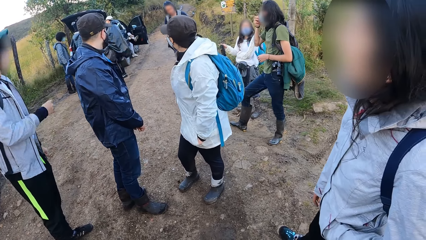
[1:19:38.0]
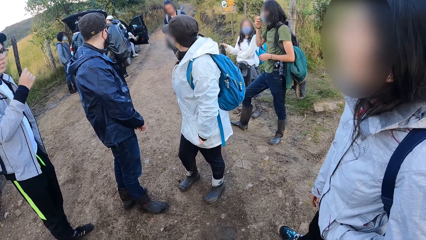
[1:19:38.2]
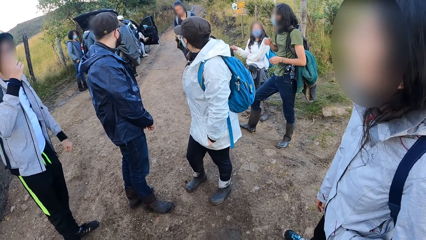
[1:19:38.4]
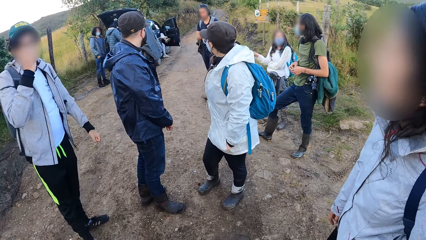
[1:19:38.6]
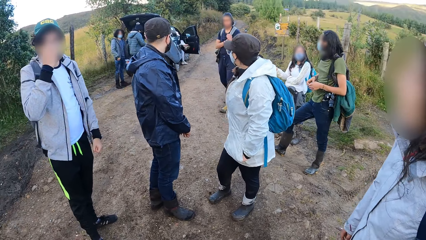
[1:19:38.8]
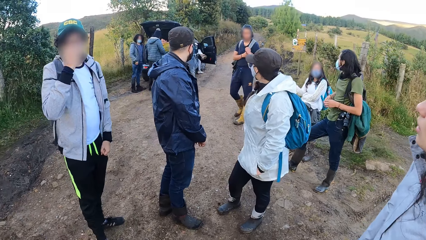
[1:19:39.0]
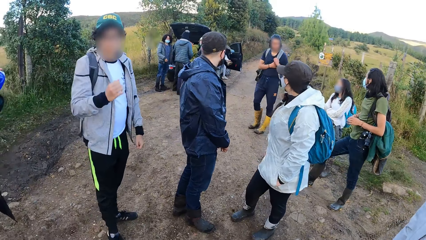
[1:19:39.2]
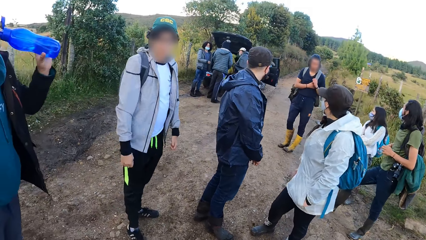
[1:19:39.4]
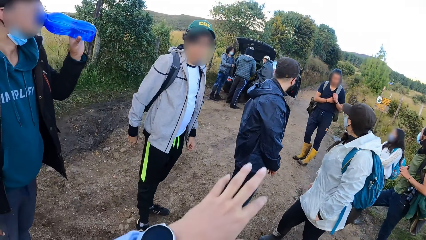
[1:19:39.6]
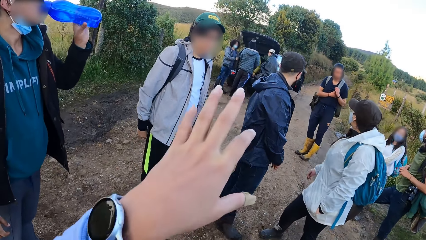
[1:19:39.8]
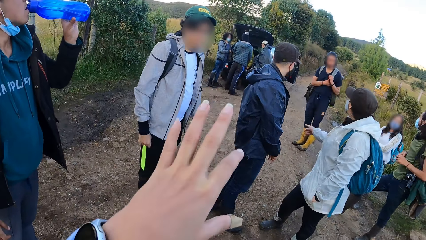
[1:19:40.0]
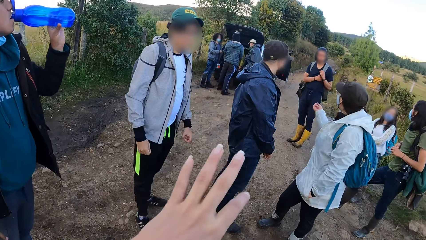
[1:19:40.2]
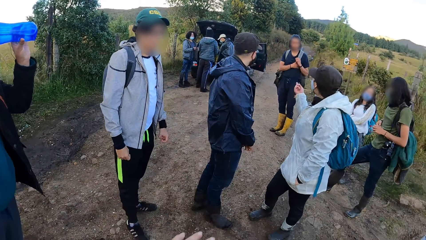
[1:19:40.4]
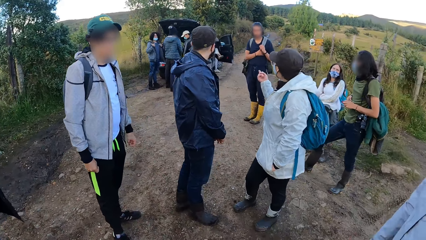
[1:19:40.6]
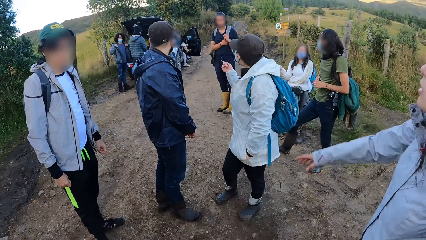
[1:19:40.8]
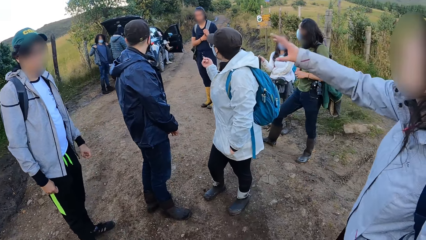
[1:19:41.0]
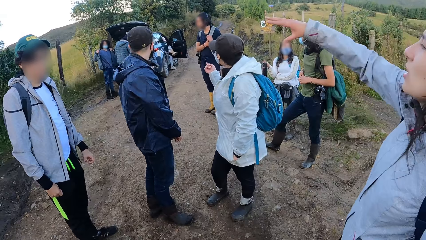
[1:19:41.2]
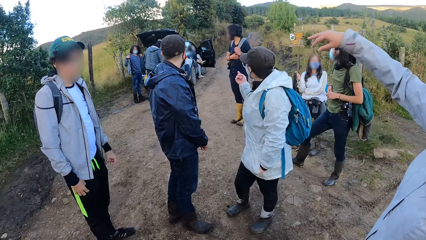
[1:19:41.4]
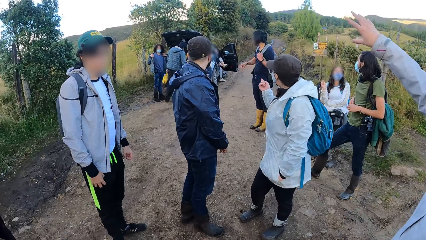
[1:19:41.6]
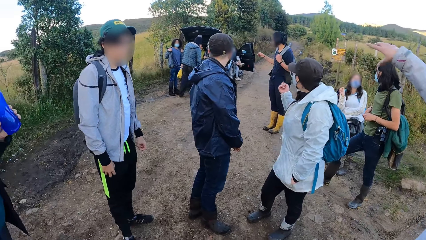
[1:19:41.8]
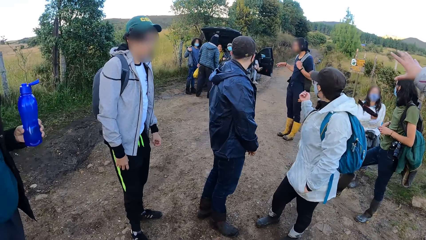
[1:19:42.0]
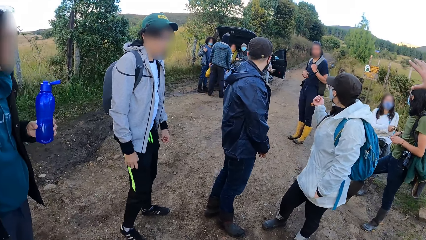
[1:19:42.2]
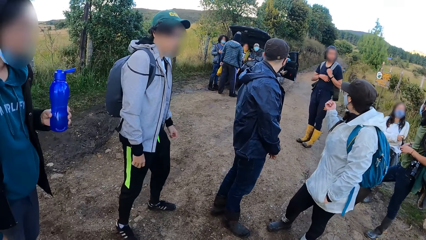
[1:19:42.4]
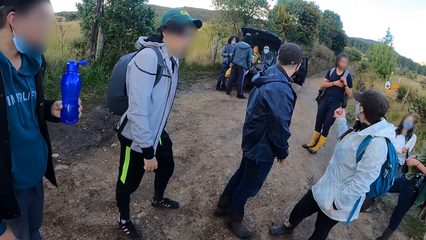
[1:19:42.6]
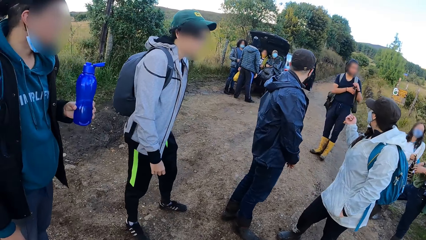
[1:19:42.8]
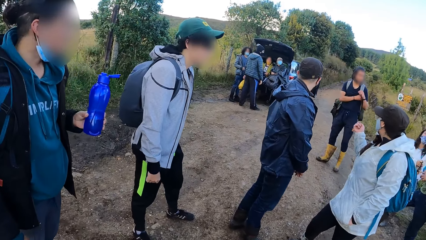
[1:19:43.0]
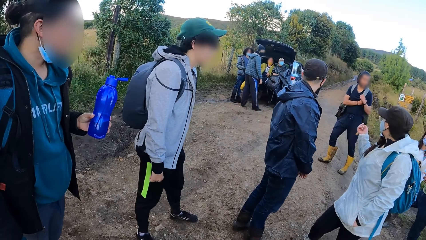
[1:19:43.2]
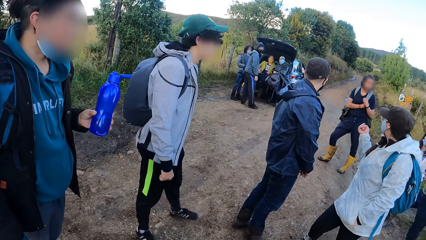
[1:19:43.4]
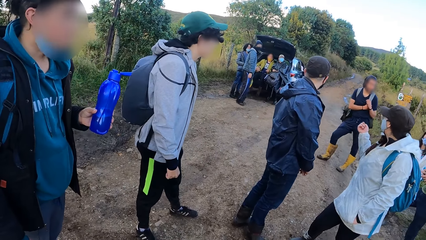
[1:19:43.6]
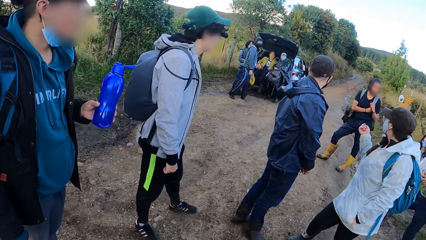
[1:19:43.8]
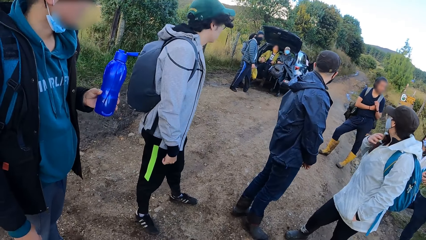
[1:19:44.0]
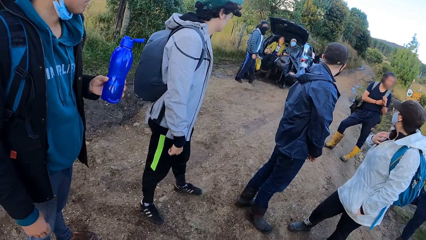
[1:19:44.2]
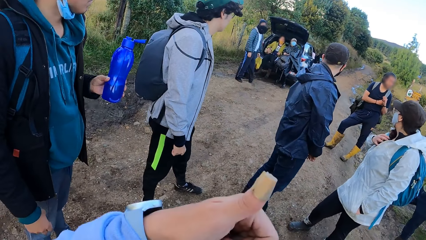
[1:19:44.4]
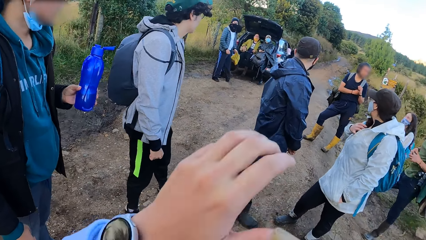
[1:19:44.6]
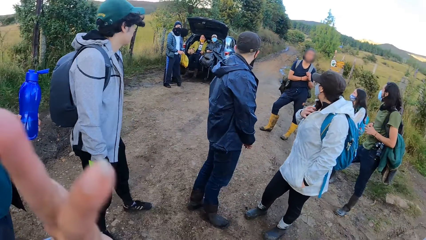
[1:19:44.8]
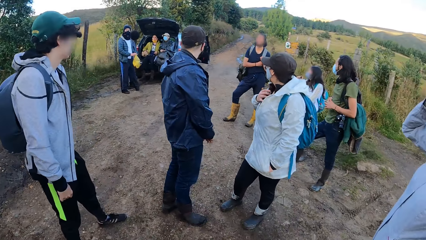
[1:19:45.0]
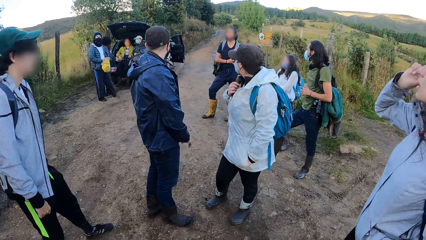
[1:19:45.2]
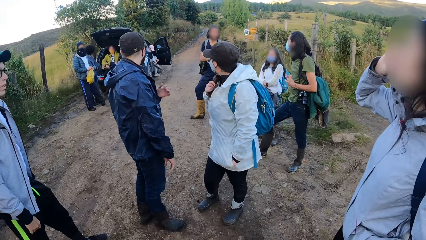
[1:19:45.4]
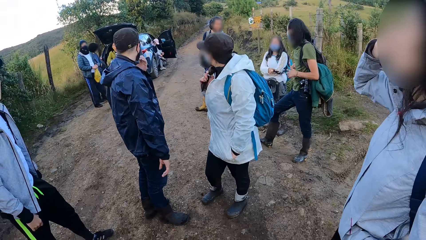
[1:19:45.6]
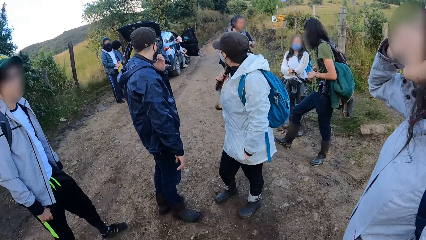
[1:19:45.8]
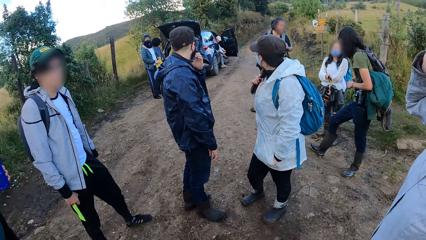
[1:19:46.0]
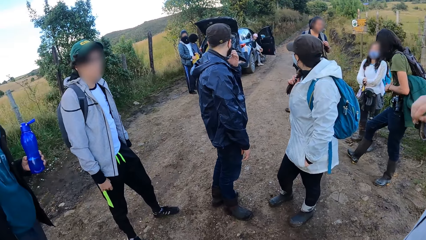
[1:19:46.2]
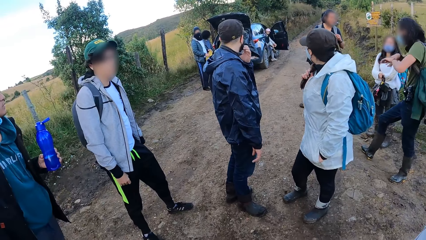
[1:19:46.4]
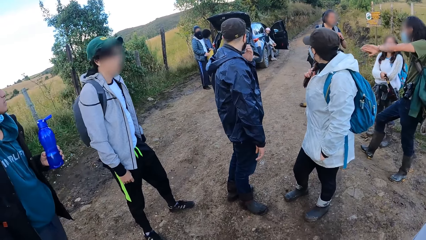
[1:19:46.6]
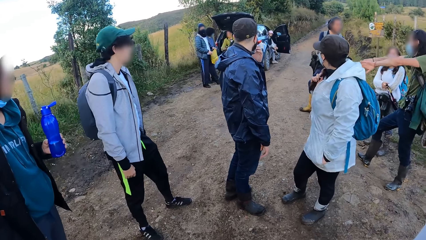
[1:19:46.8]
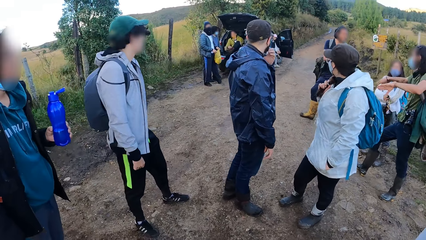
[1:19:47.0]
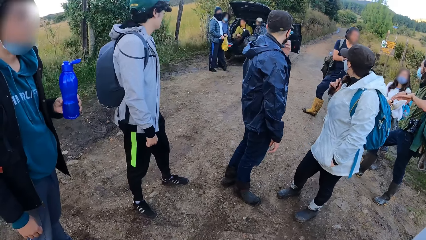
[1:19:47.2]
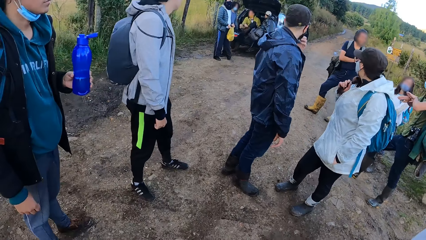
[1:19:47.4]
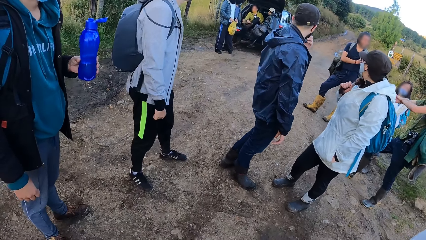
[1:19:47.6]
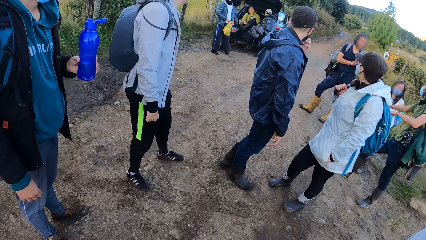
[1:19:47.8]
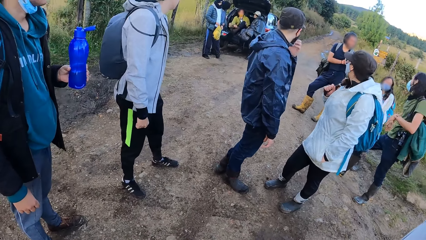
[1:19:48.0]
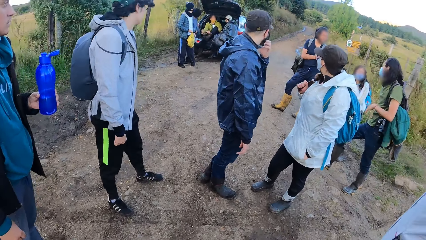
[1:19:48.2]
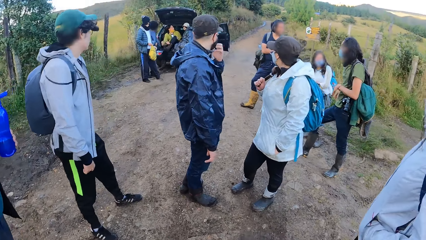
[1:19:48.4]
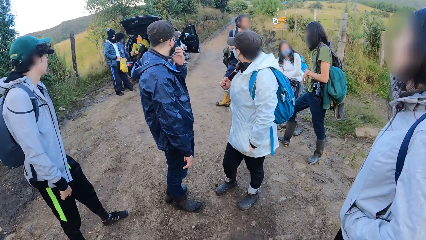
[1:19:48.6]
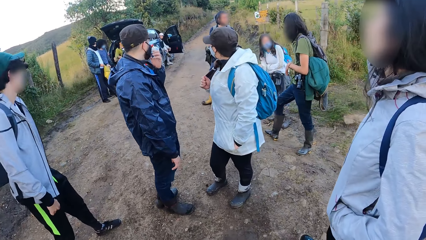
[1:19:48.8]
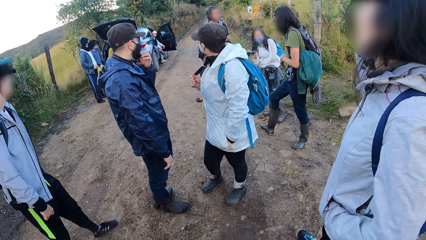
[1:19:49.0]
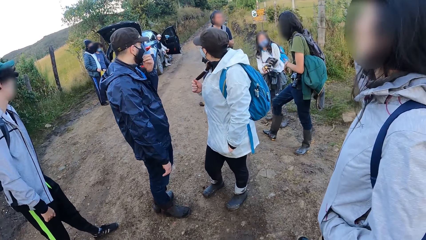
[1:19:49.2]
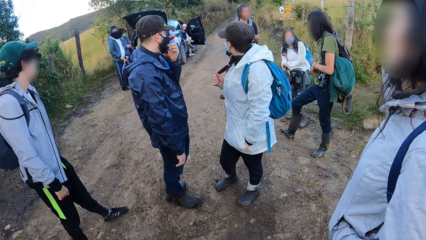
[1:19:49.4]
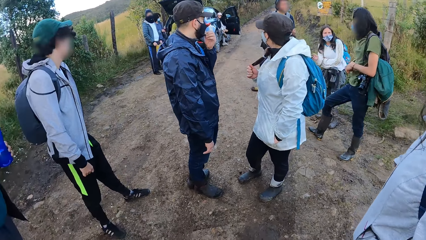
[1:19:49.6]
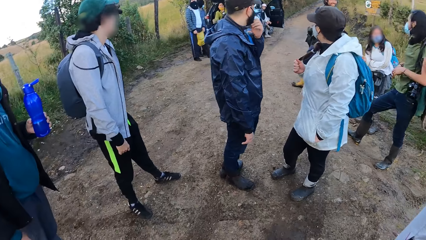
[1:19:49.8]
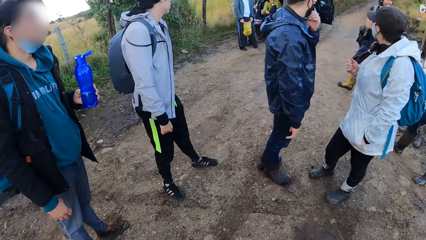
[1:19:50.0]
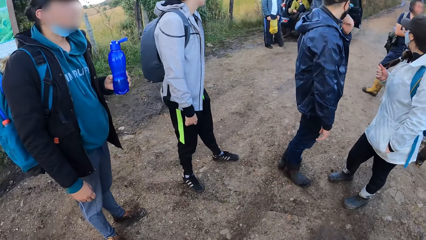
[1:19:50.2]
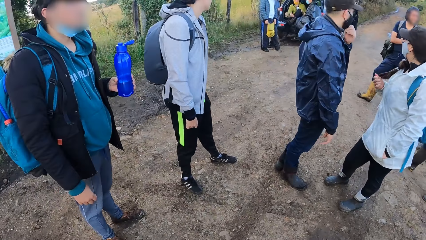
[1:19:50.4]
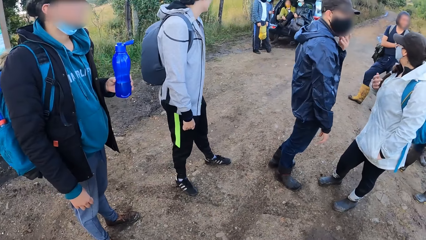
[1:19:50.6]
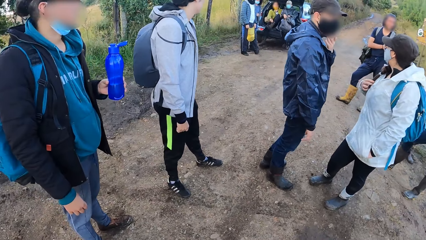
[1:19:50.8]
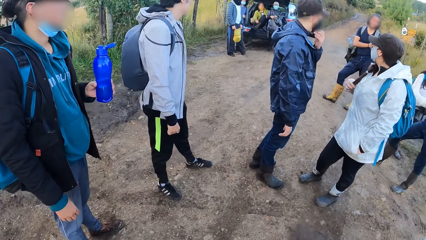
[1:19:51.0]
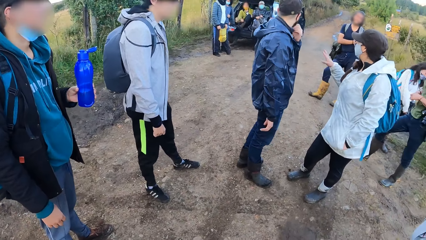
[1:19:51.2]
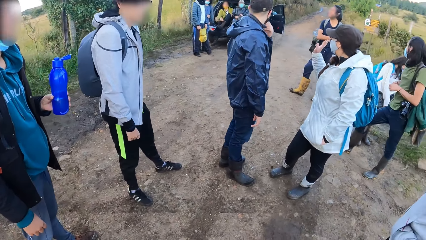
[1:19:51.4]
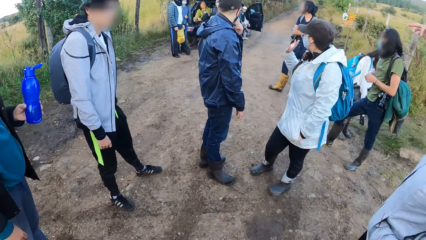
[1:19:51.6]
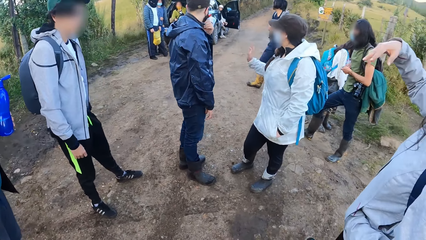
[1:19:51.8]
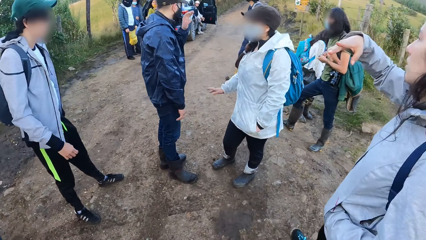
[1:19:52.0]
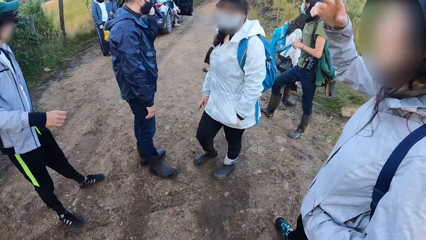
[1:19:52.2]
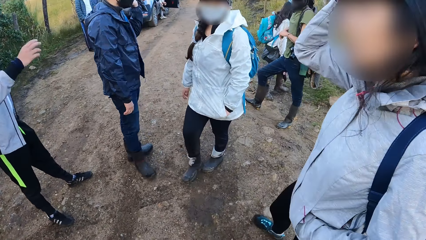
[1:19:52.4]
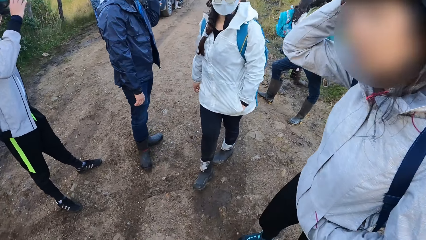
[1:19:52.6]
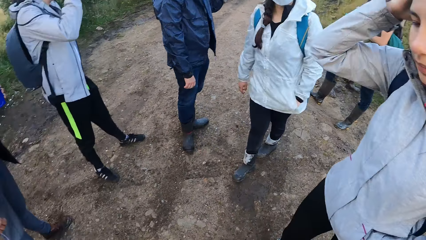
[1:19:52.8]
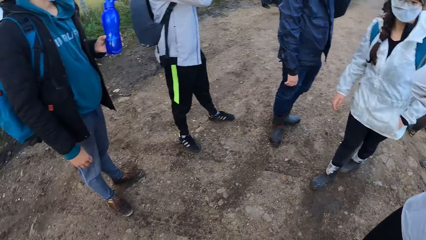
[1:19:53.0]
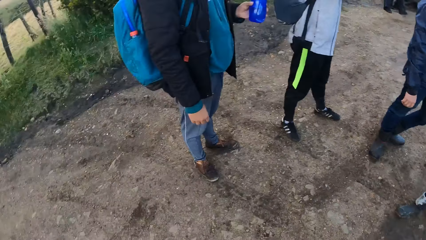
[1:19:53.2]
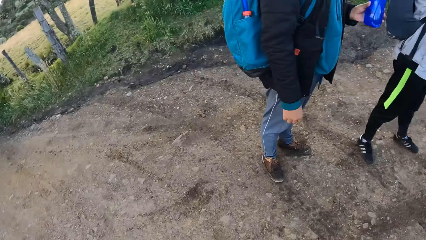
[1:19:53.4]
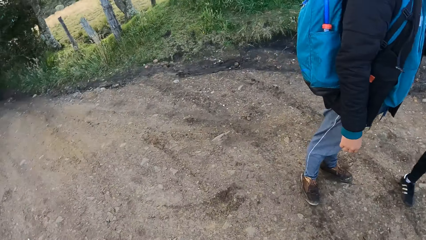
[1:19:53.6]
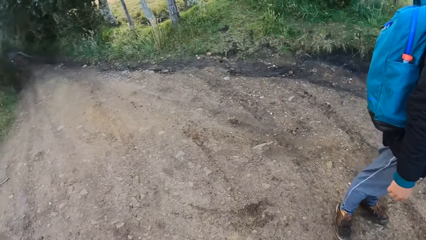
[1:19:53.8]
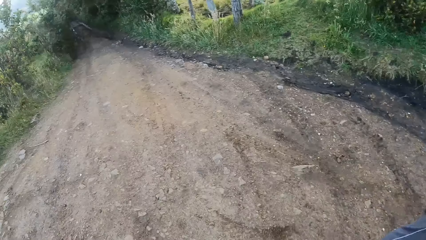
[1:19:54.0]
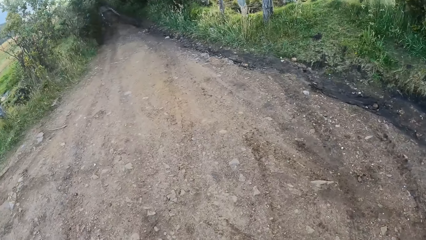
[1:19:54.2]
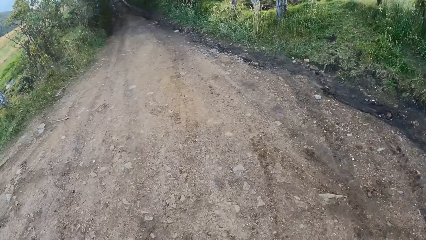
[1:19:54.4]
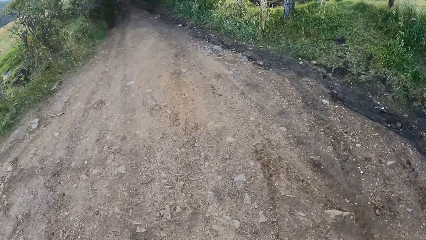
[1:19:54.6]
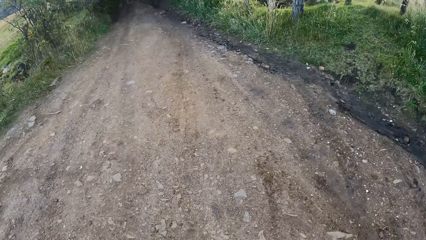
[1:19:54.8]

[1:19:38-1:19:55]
The camera wearer gestures. They gesture again.
